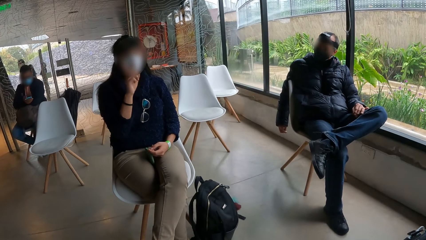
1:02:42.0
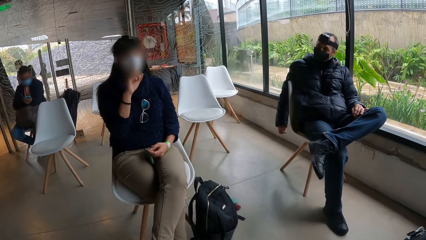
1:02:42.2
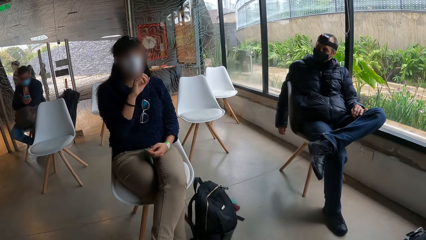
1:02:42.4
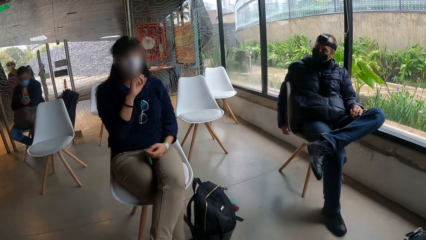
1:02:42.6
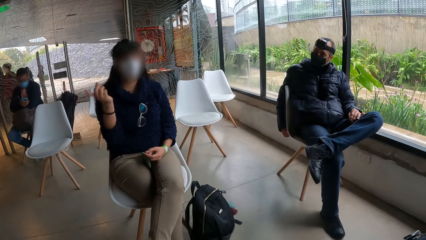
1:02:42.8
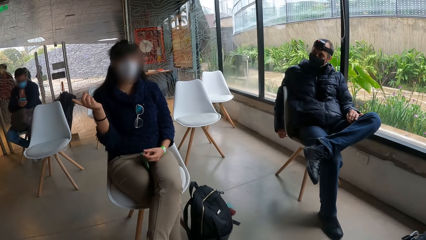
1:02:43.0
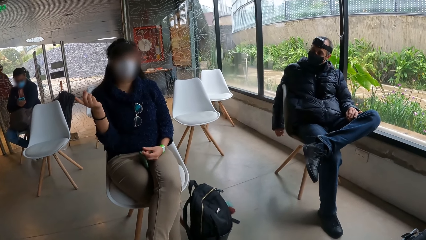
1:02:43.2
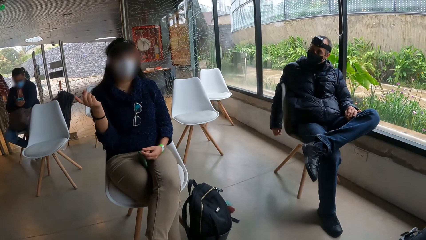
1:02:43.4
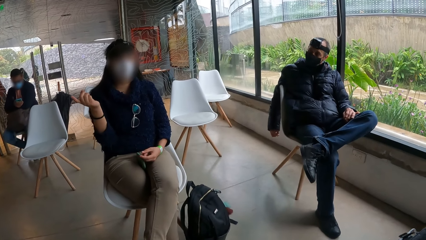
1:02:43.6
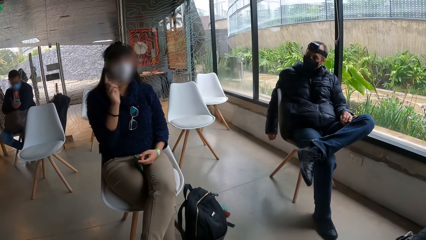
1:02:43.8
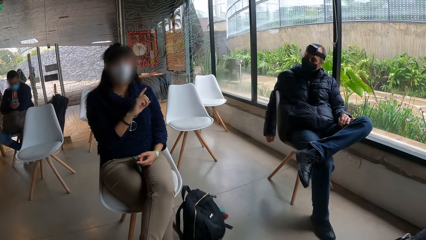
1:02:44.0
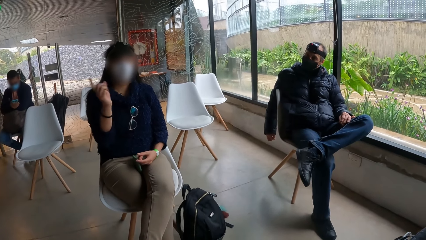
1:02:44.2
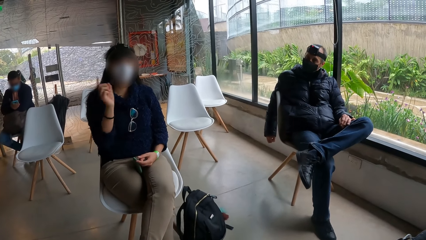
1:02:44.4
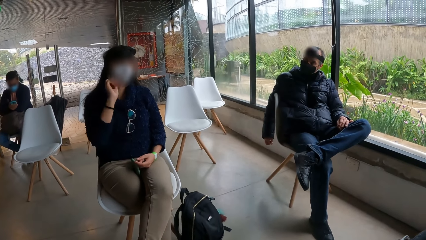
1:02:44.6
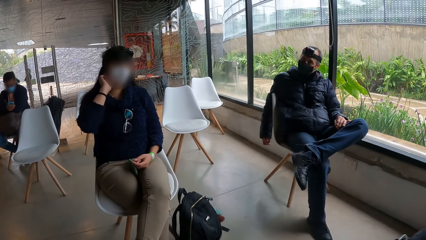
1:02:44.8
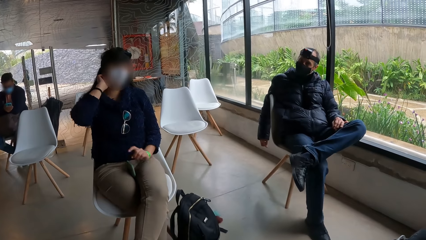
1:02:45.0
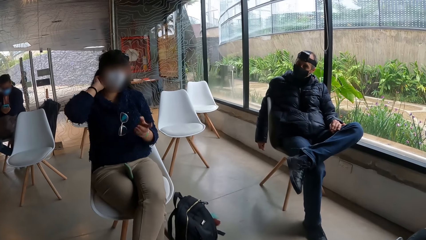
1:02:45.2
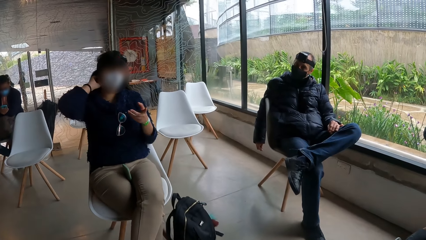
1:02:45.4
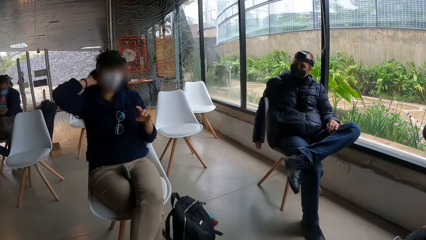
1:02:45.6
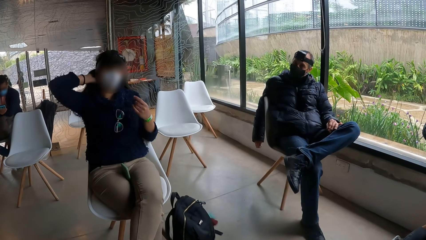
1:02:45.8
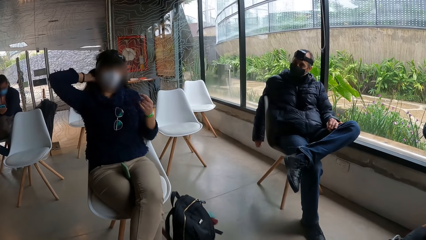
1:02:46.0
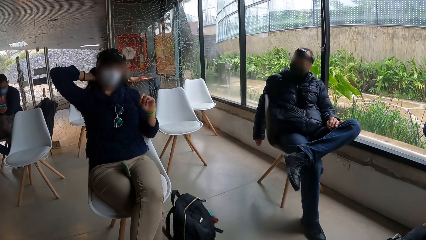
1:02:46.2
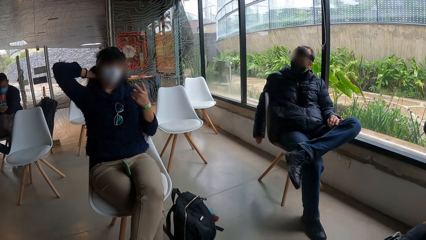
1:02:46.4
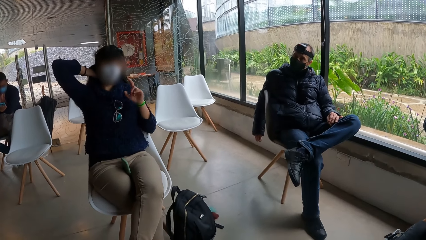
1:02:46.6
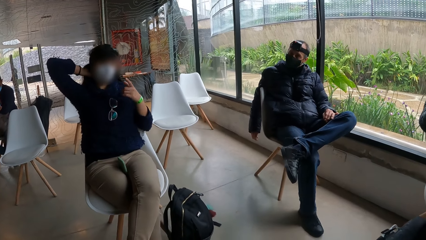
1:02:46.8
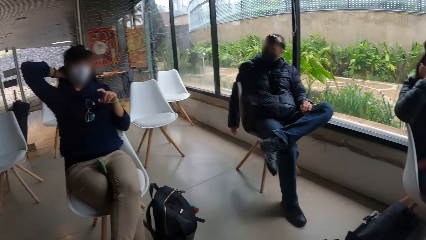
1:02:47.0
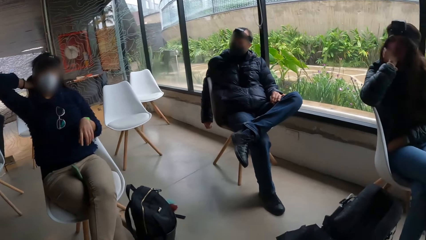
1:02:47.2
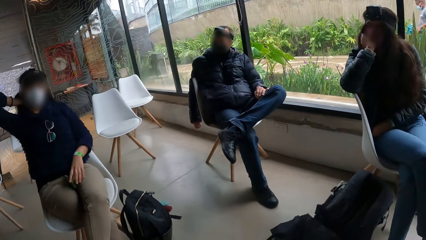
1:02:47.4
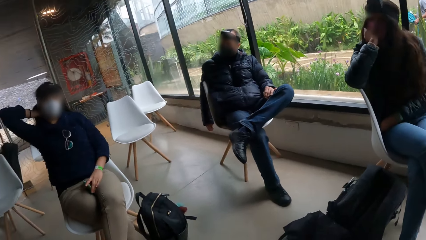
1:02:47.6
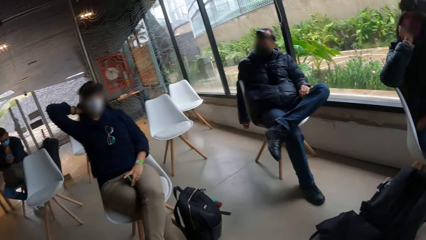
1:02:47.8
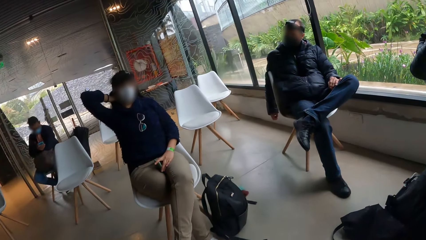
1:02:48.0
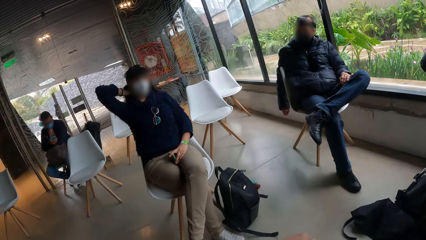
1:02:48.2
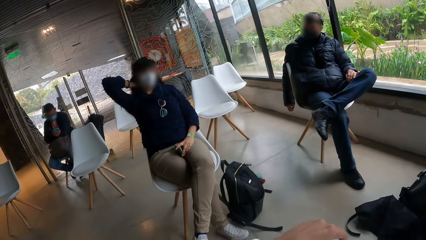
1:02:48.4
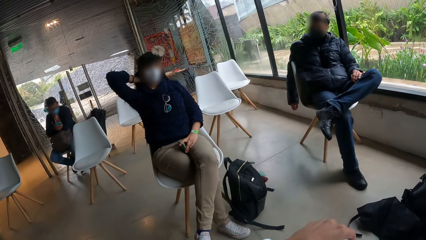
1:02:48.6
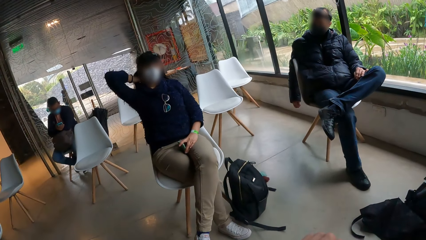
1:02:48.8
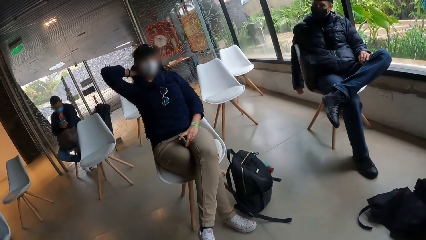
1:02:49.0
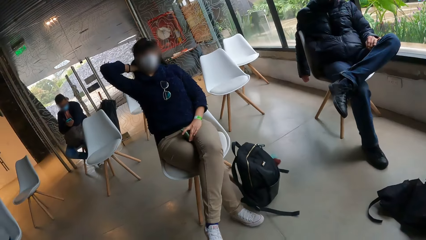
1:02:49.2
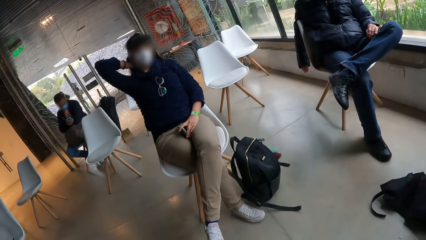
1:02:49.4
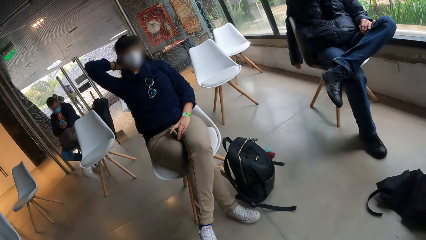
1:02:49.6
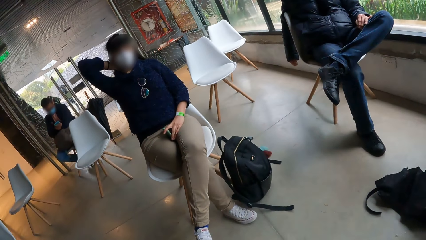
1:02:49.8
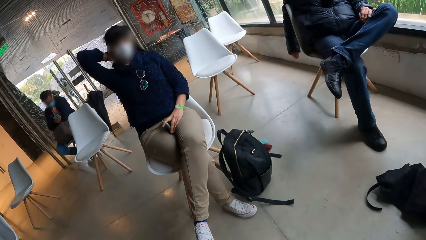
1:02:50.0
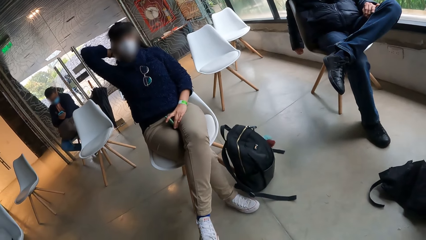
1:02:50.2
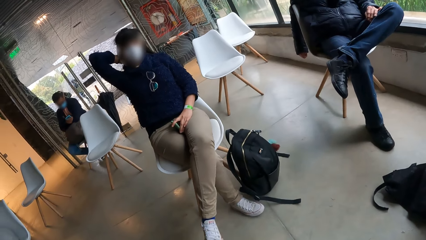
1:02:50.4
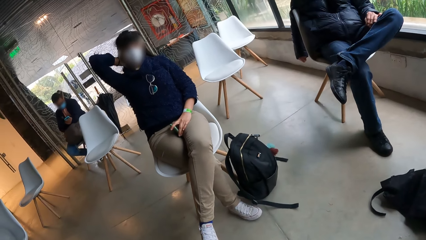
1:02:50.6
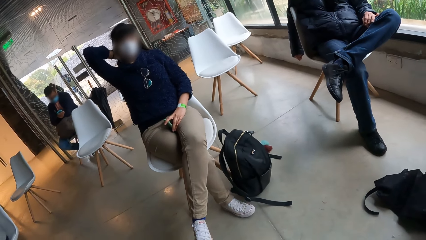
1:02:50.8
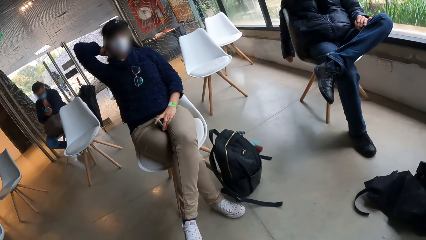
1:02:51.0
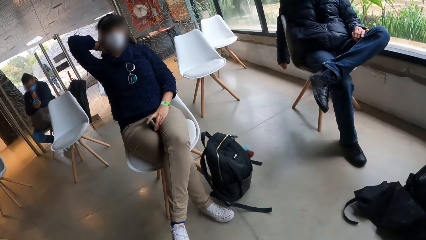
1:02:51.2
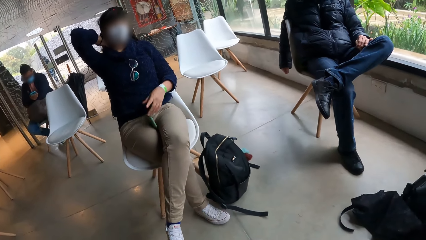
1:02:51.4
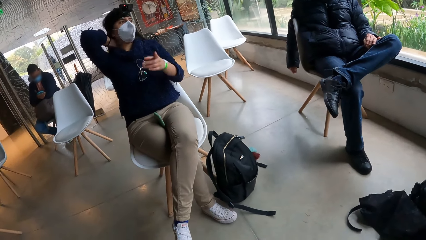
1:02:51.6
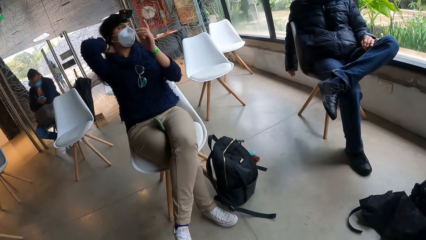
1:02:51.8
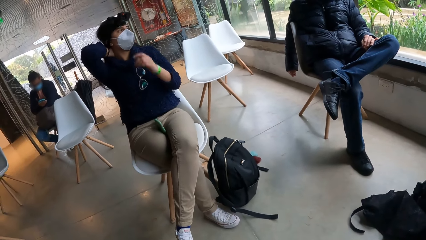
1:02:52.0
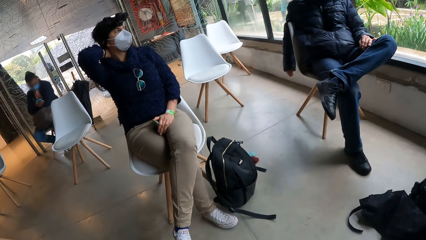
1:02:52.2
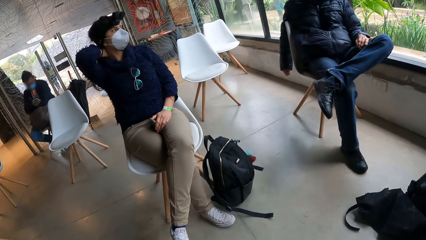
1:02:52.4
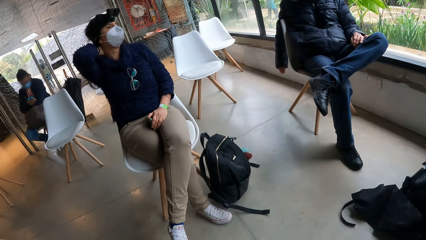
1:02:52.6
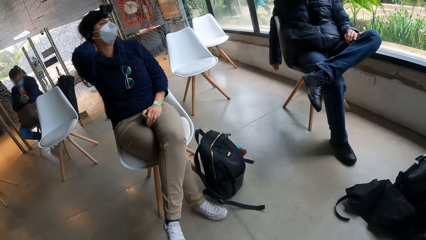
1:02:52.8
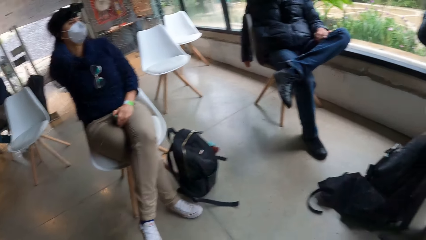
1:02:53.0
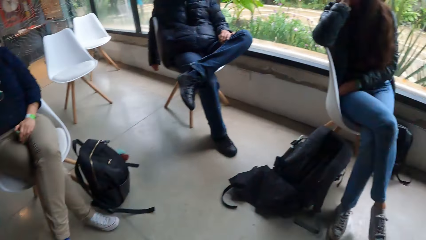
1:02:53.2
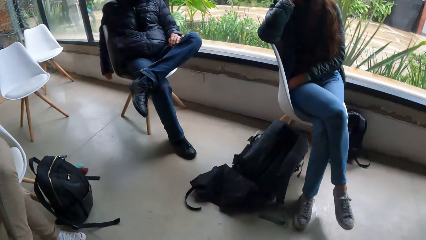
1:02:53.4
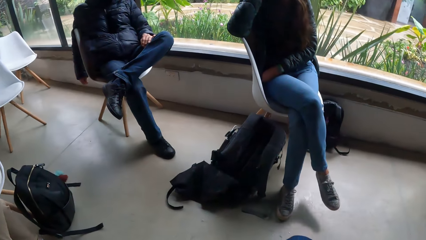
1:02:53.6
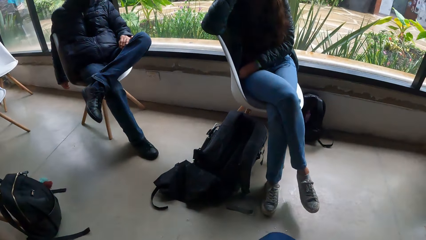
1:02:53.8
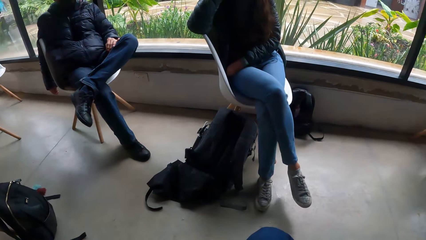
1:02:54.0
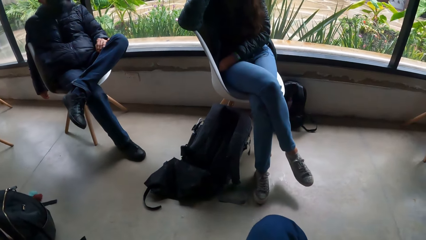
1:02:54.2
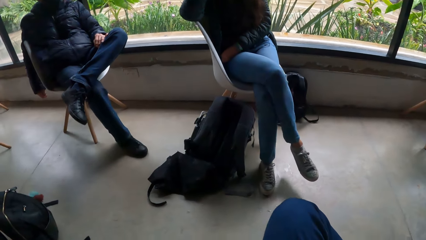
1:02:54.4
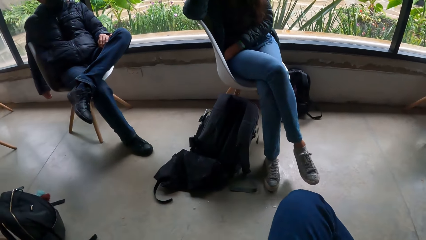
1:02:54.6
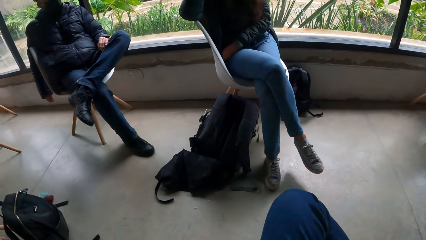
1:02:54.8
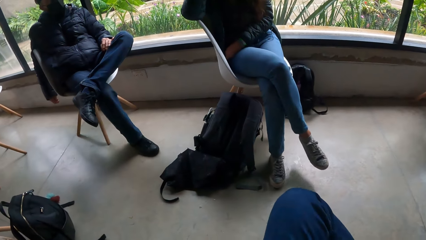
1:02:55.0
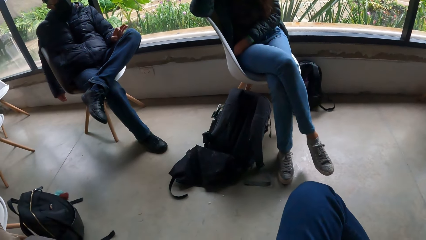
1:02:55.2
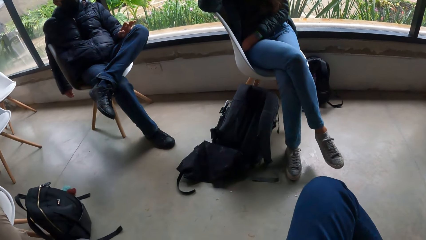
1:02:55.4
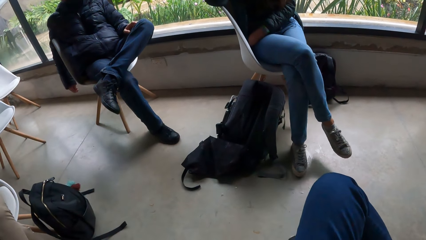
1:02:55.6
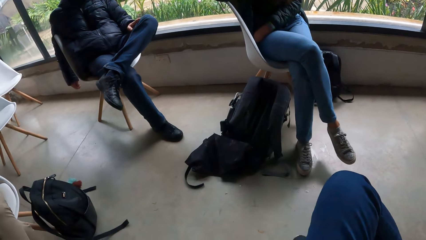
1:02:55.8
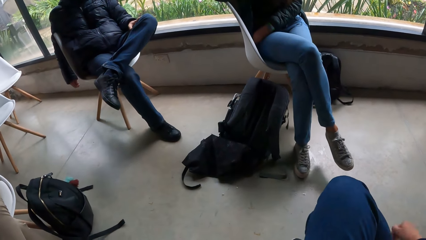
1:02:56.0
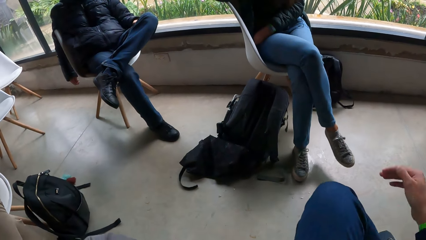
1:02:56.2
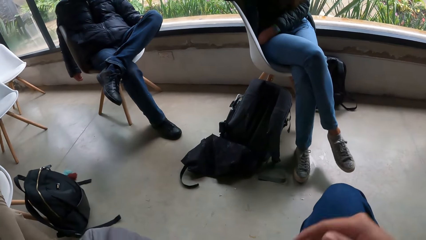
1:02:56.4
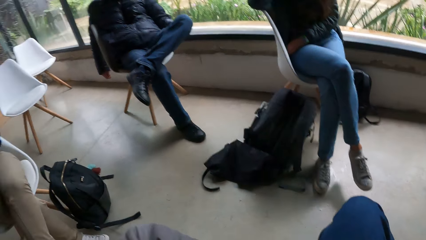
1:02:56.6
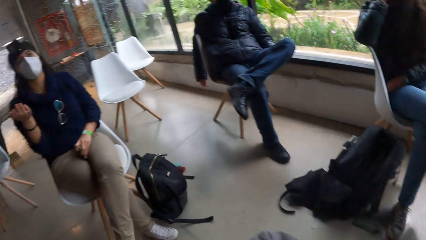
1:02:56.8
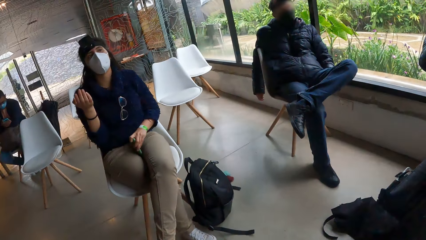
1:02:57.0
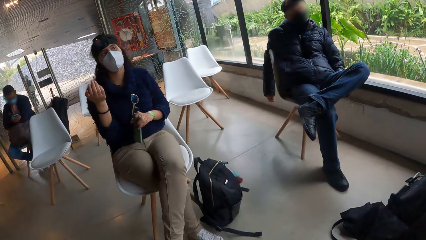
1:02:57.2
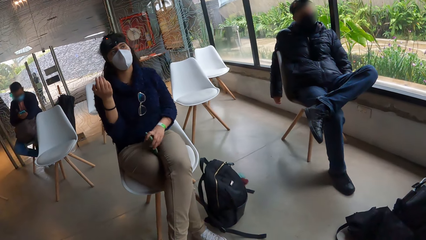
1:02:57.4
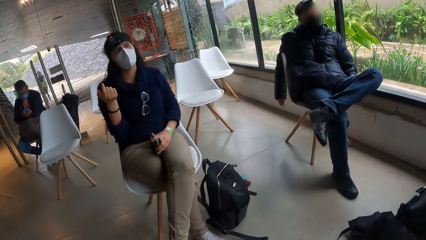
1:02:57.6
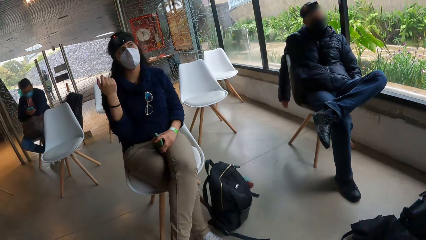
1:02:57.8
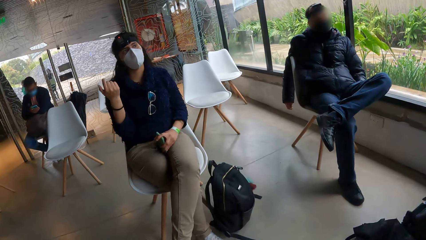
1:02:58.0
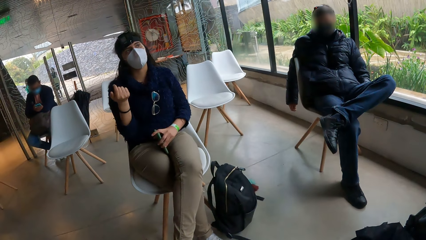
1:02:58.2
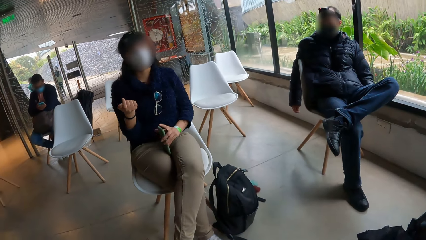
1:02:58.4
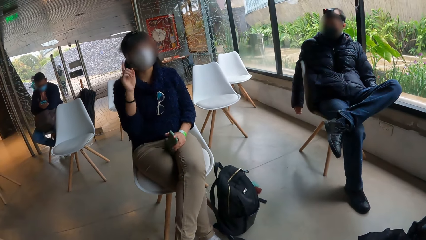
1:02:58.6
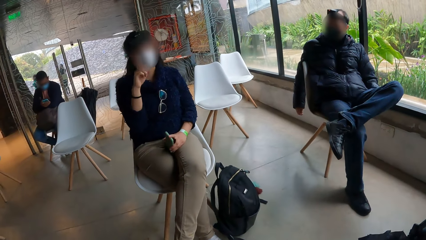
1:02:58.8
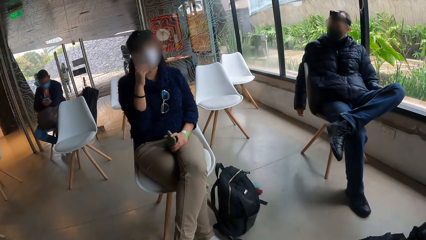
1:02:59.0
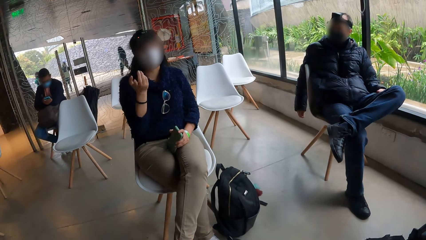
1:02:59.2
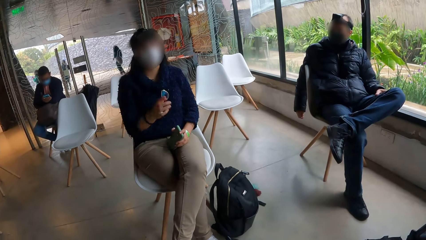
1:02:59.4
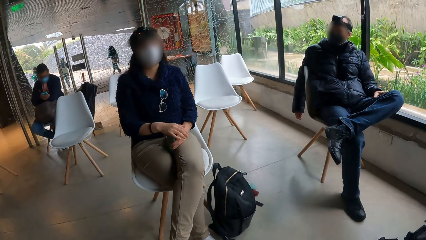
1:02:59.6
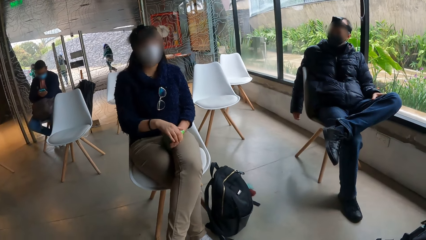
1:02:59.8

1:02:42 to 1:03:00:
A woman touches her hair with her right hand. The camera wearer gestures out. The woman holds the phone with her left hand and gestures out.
